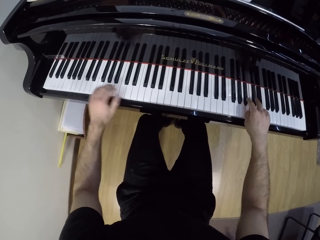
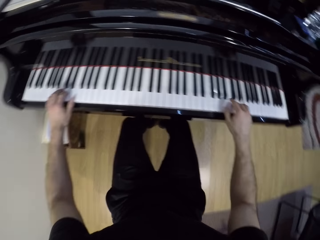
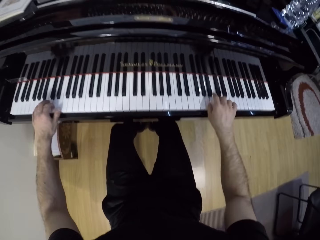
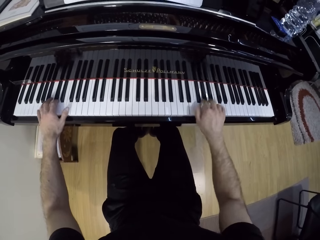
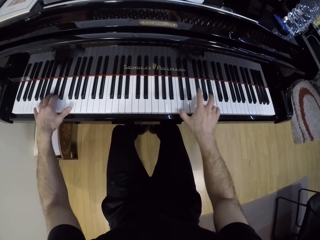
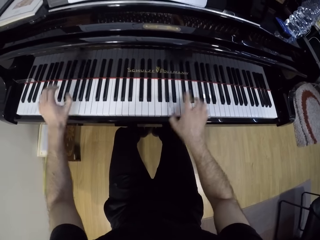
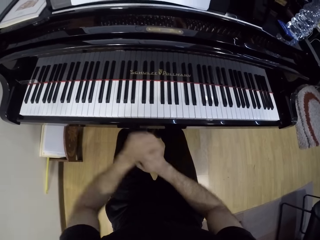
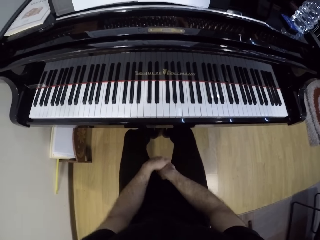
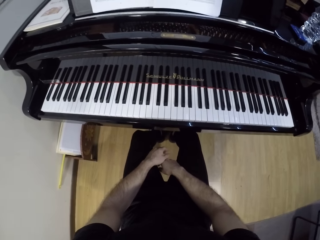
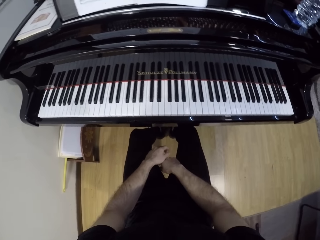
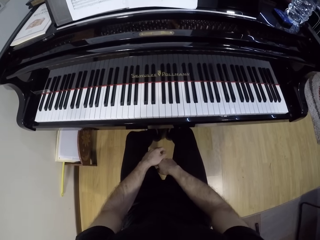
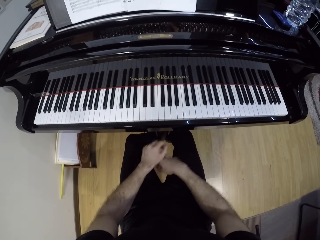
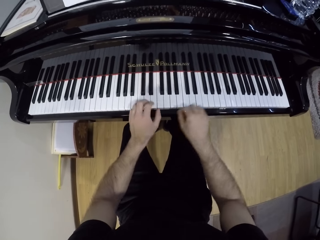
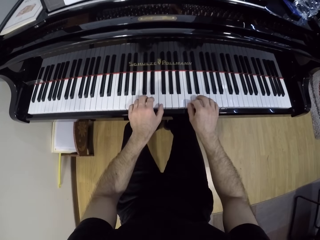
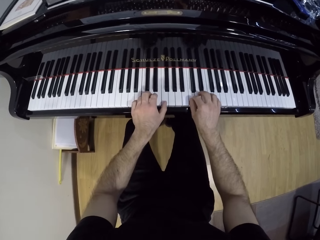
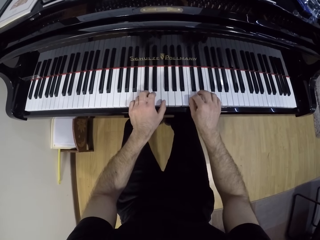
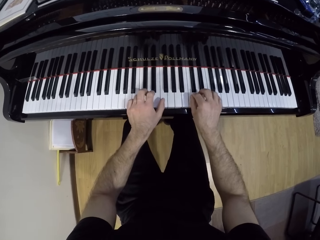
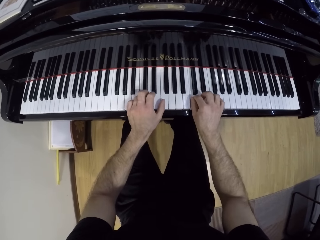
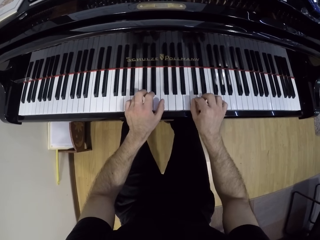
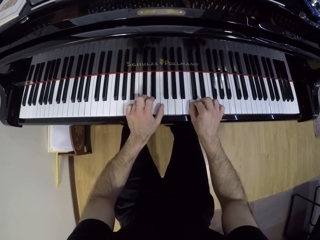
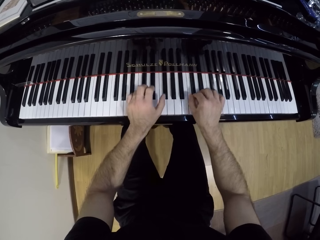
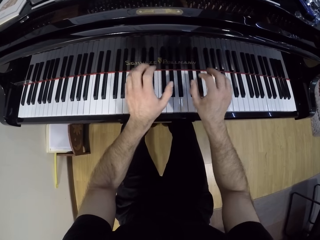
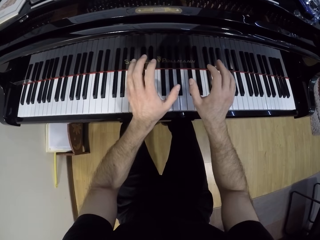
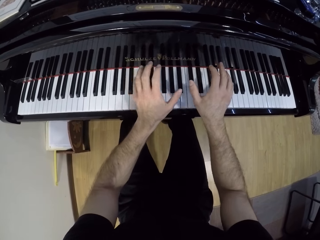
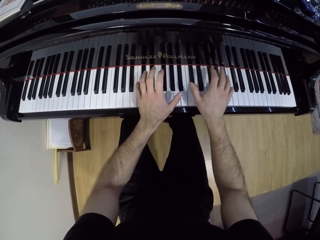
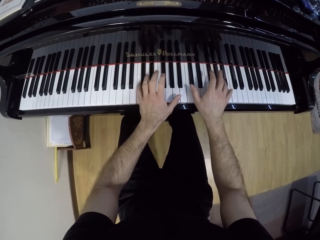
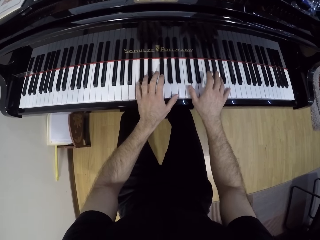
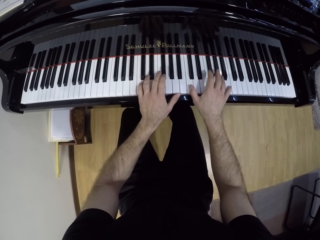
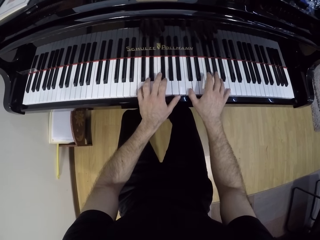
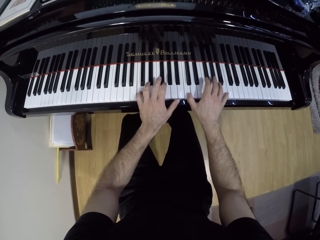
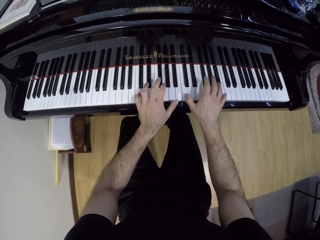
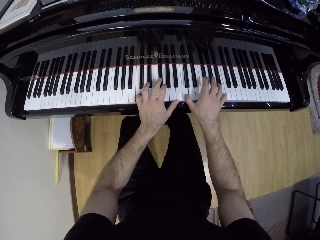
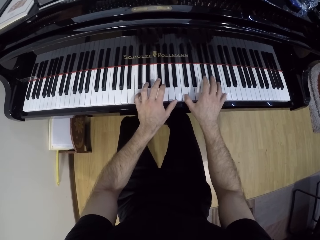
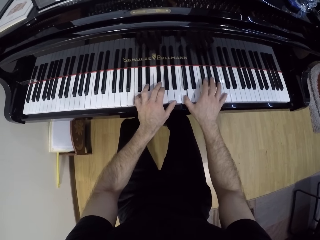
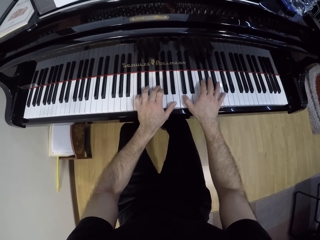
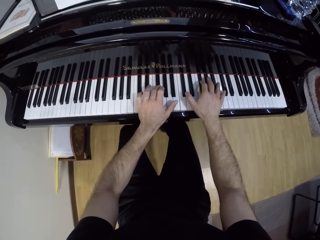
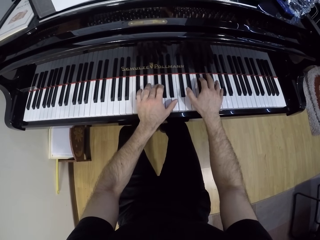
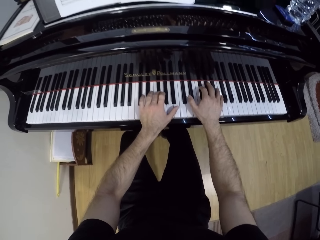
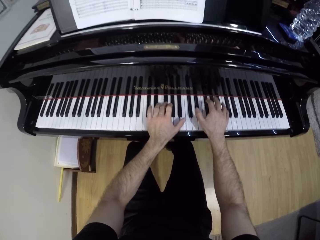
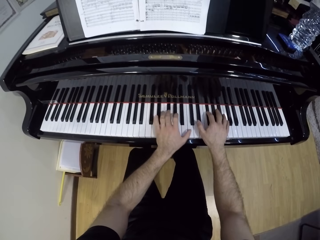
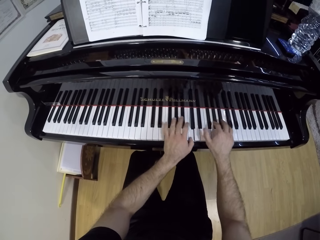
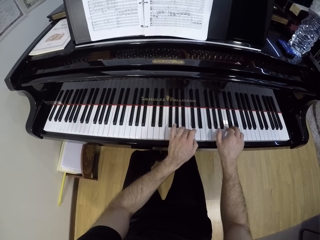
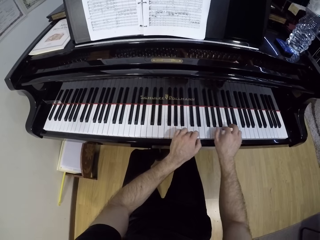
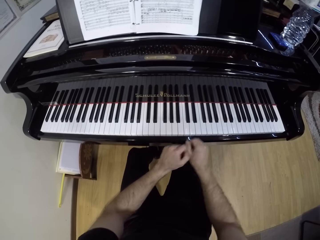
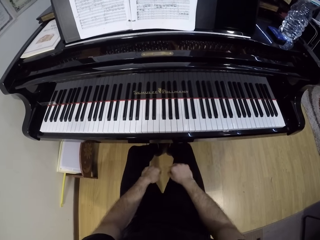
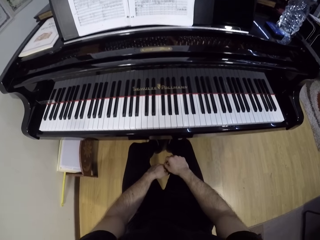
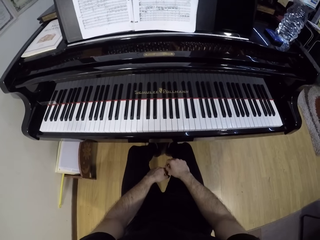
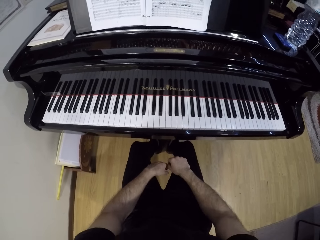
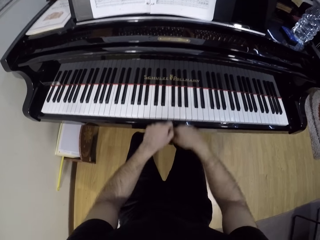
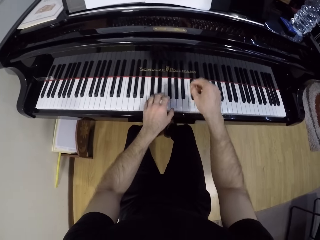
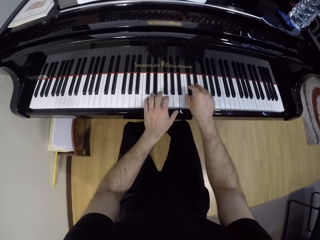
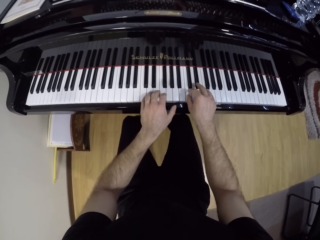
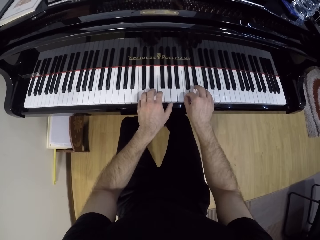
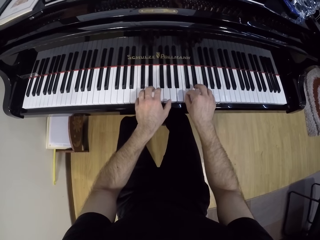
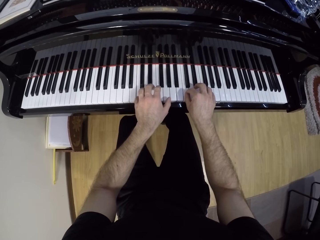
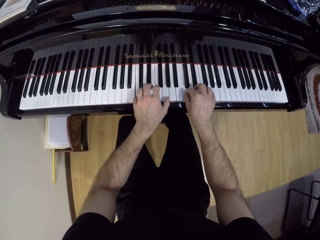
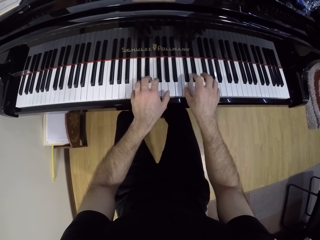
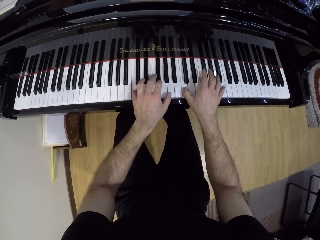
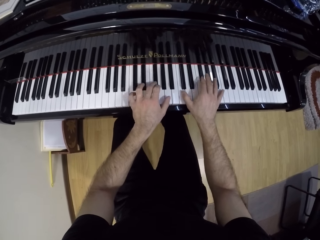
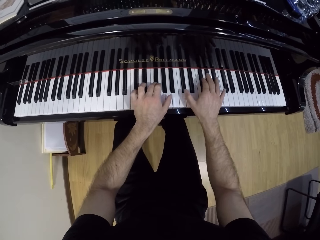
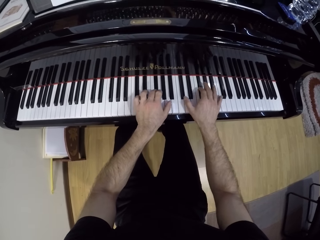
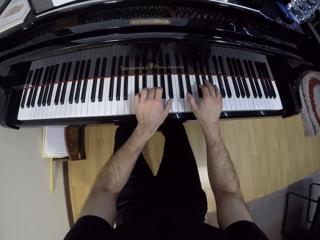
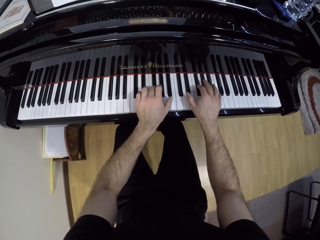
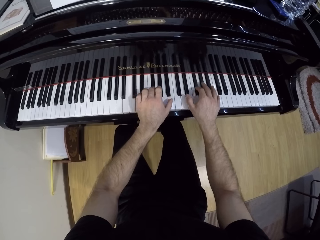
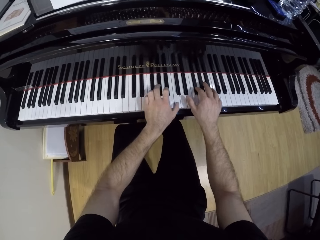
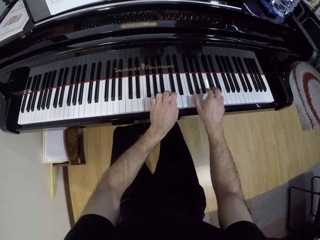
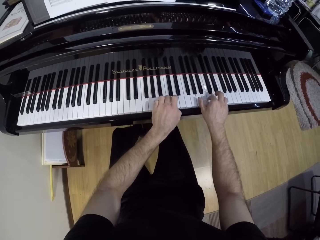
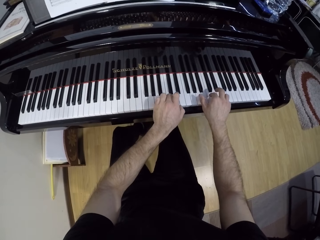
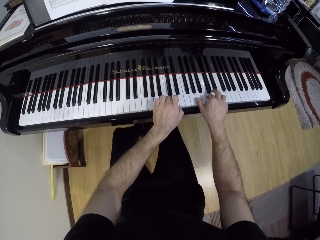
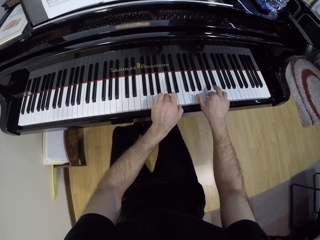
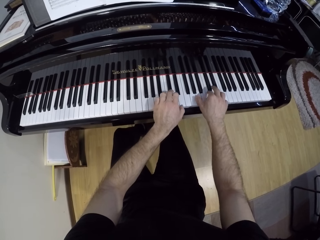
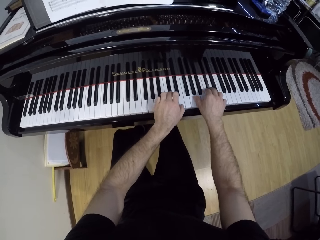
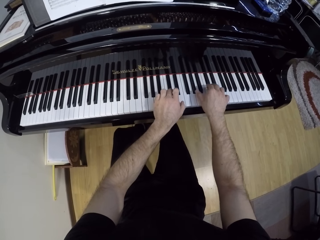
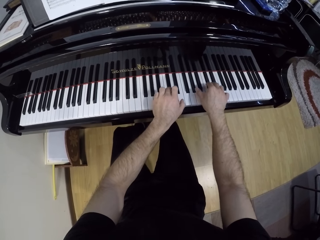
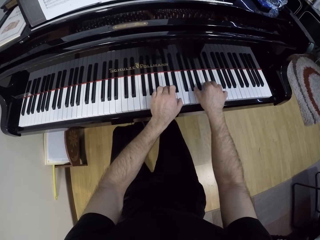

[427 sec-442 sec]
The camera wearer places both hands on his thigh. He reads piano notes. He plays the piano with both hands. He places both hands on his thigh. He reads the piano notes. He plays the piano with both hands.

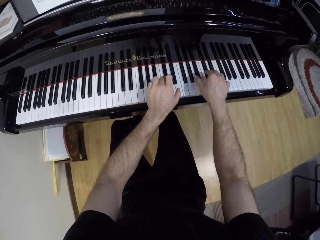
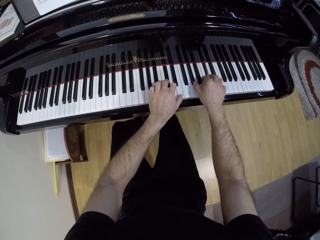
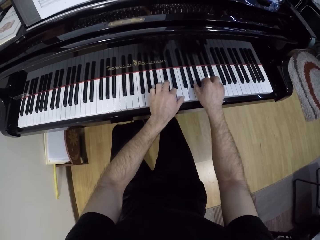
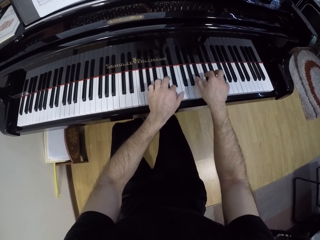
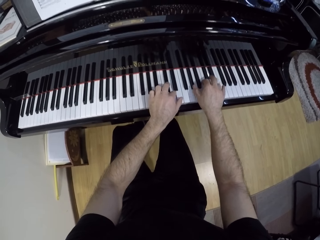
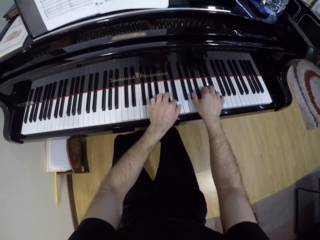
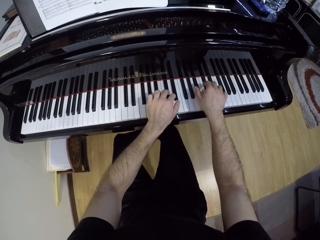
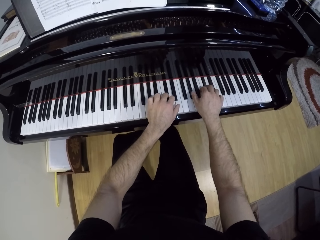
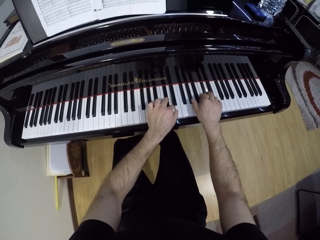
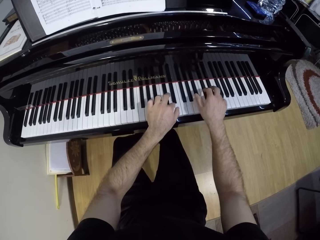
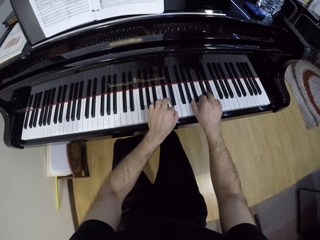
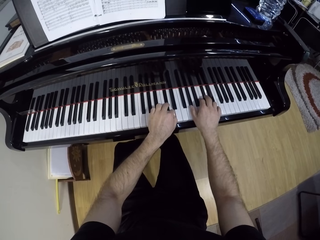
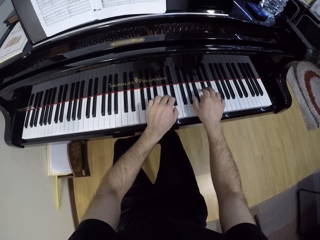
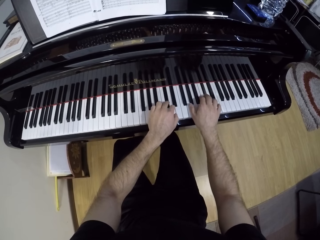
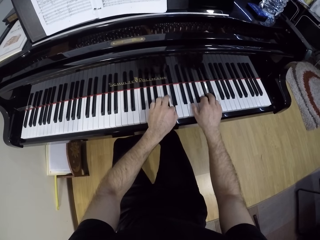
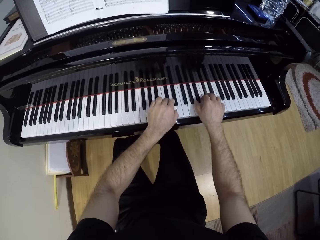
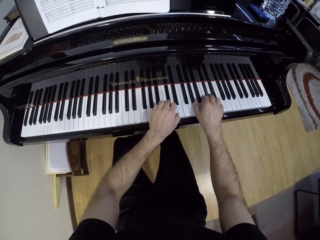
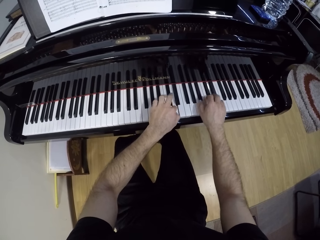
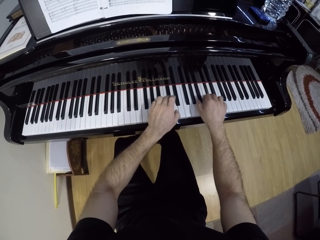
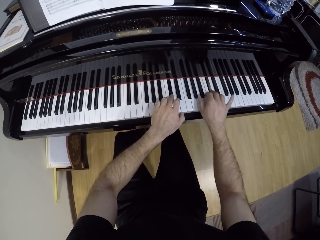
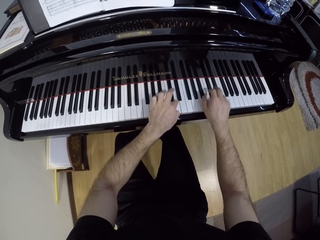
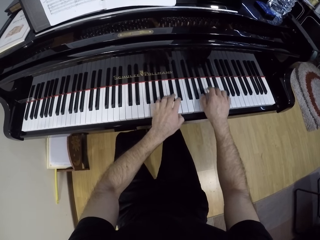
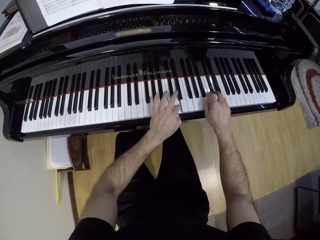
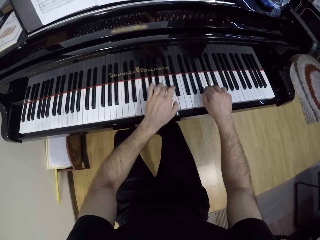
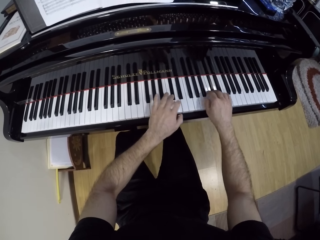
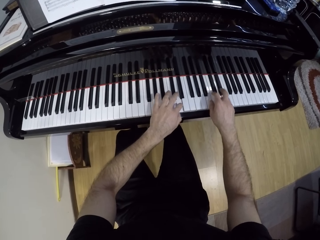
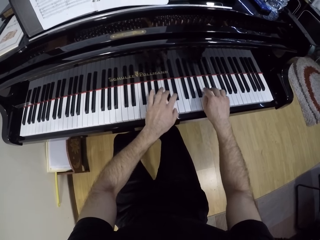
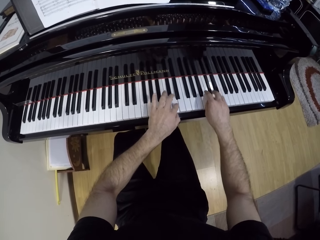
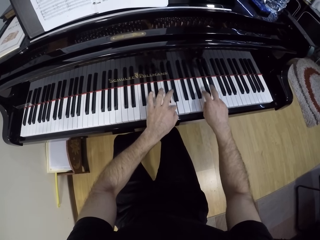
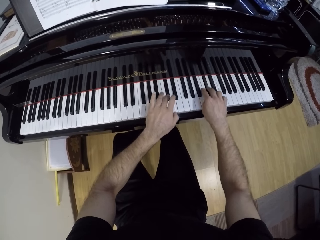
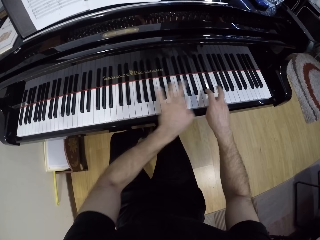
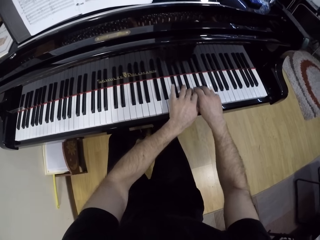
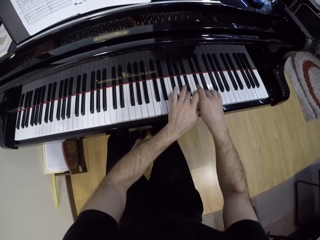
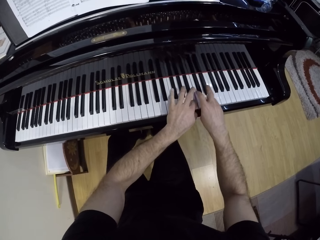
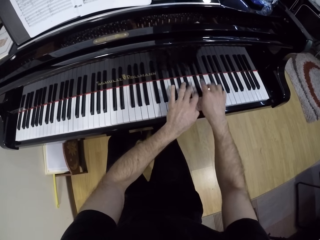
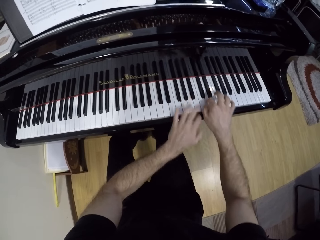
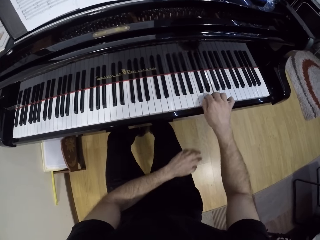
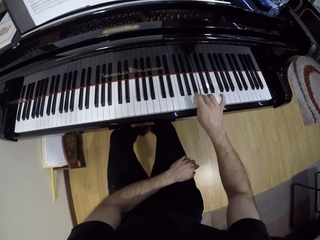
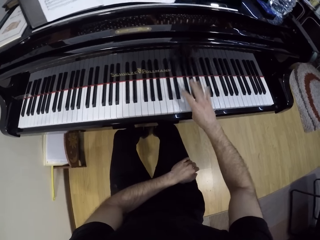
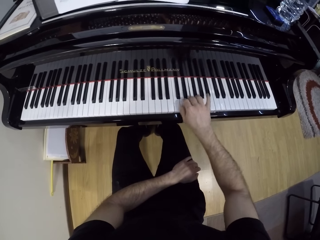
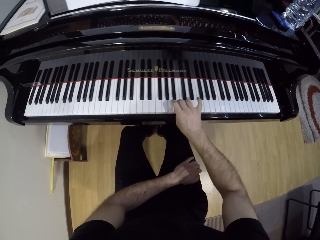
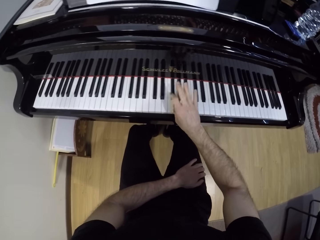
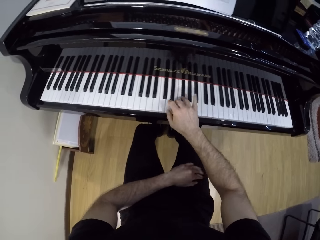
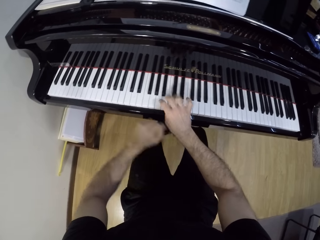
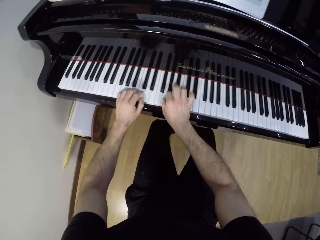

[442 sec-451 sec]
The camera wearer plays the piano with his right hand. He places his left hand on his thigh.
